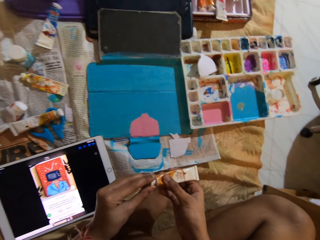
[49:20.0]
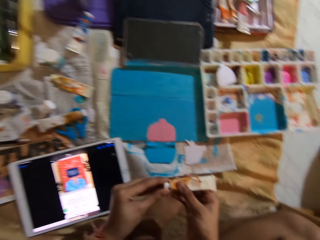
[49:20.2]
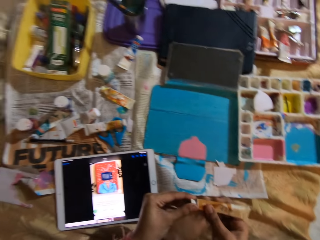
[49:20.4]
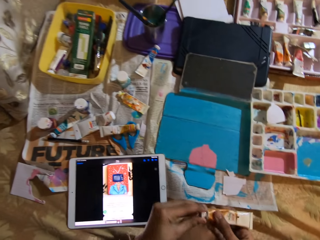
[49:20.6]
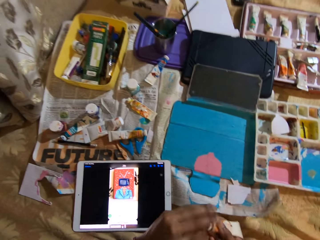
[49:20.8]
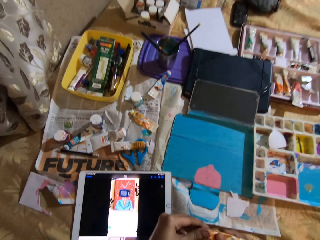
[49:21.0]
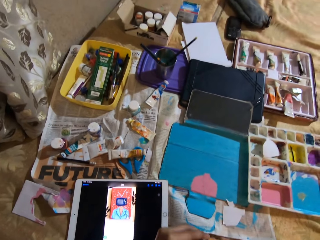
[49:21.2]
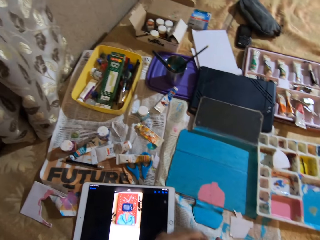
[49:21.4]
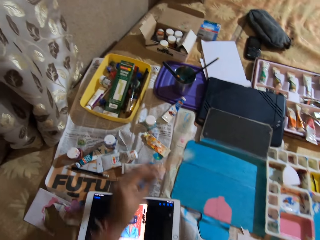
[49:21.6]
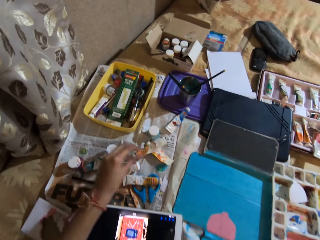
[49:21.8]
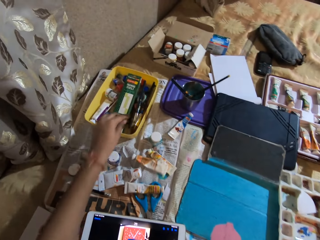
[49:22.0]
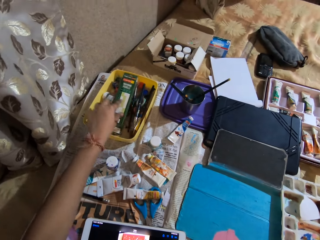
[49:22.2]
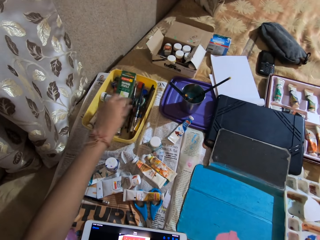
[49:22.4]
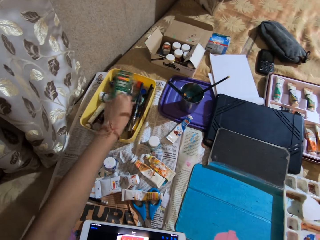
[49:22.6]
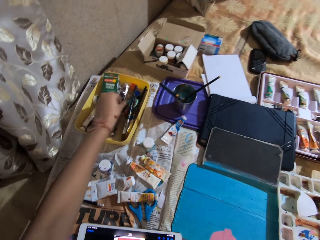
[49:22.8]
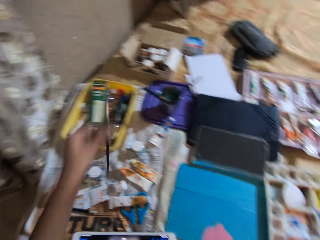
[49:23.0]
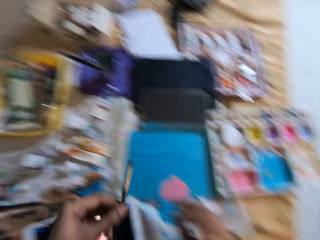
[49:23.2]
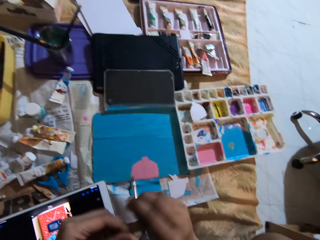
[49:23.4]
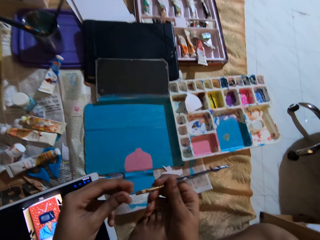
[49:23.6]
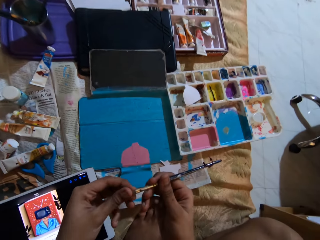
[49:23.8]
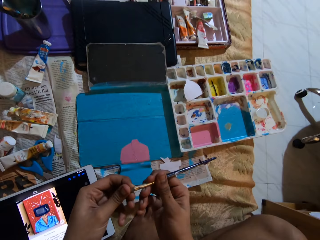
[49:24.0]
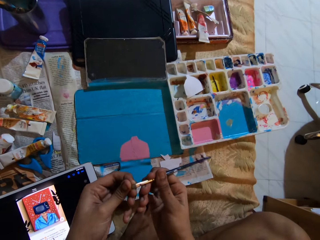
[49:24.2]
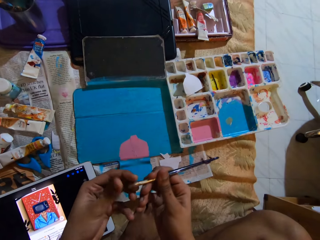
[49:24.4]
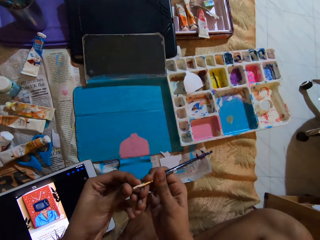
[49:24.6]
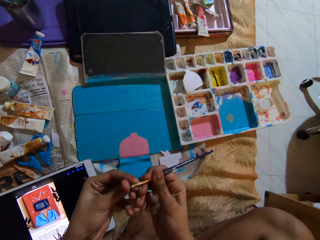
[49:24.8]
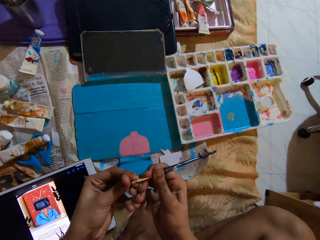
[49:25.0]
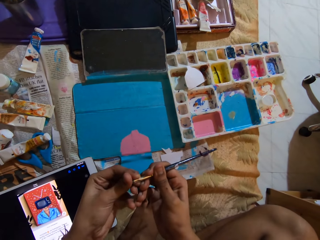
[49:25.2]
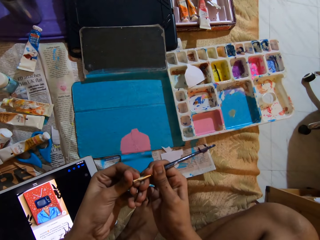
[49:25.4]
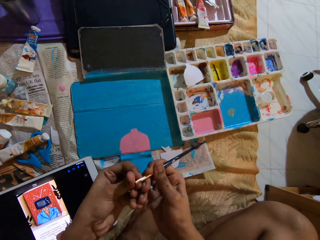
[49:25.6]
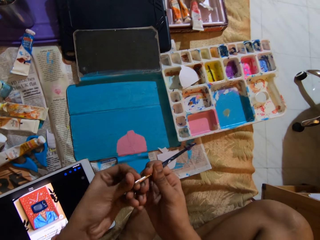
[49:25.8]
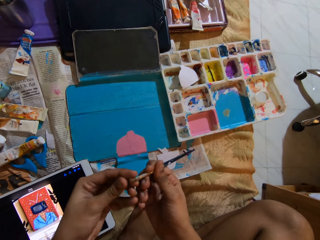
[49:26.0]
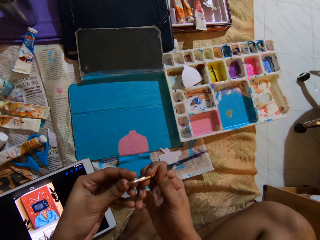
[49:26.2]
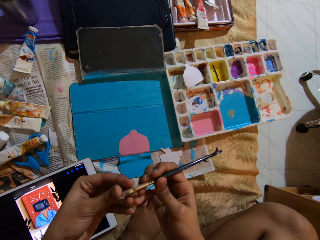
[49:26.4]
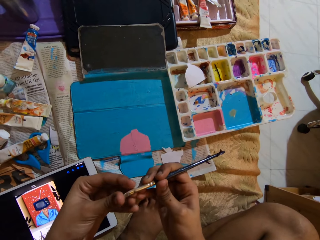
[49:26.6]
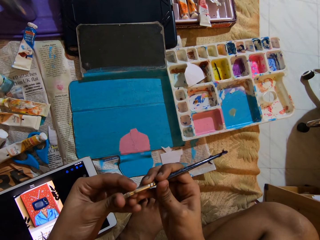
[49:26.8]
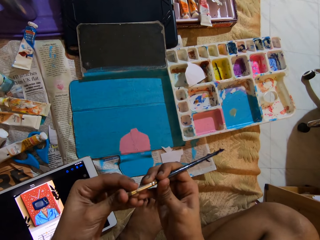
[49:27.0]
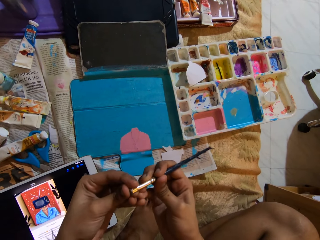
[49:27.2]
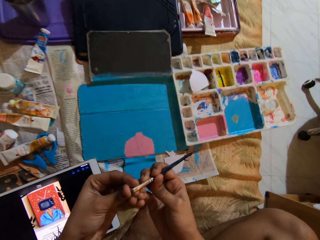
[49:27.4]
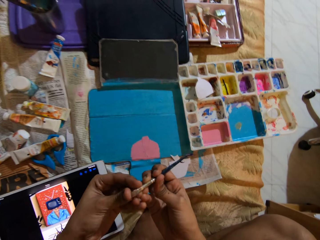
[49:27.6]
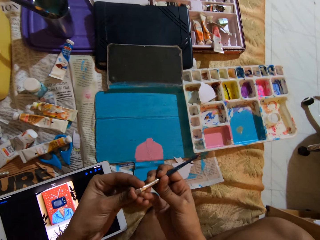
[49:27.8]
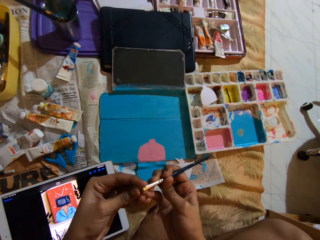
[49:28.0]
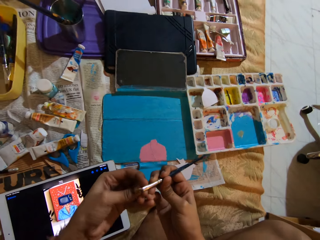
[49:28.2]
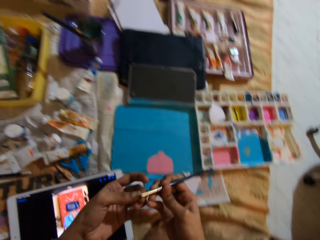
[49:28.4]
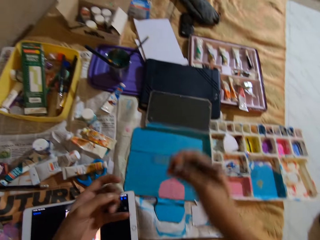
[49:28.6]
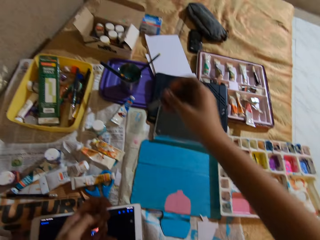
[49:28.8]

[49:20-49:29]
The camera wearer drops the tube container on the bed with her left hand. She picks up a paintbrush or pen brush from a yellow bowl with her left hand. She passes the paintbrush from her left hand to her right hand. She lifts the pen brush. She examines the paintbrush in her right hand with her left hand. She squeezes the pen brush.

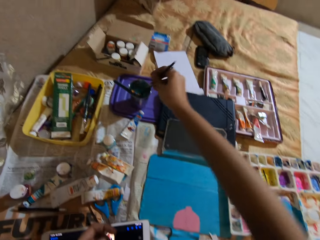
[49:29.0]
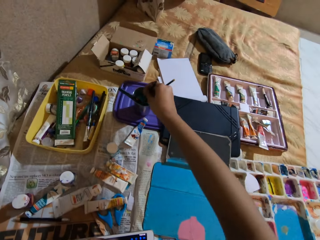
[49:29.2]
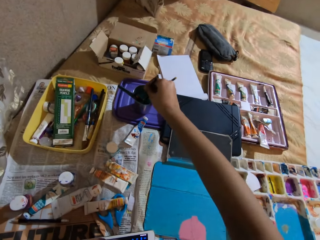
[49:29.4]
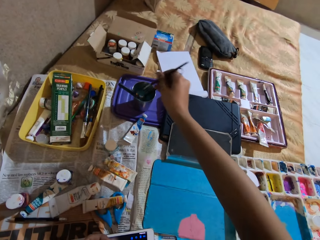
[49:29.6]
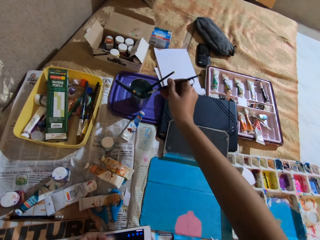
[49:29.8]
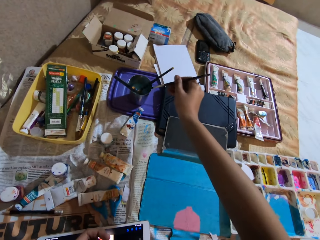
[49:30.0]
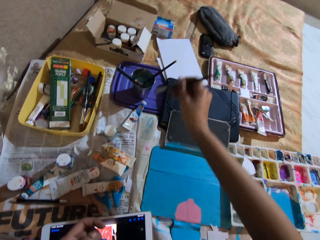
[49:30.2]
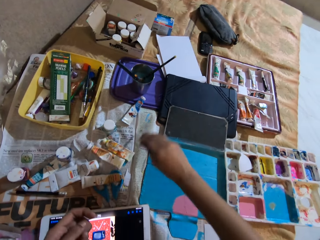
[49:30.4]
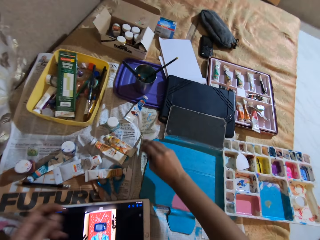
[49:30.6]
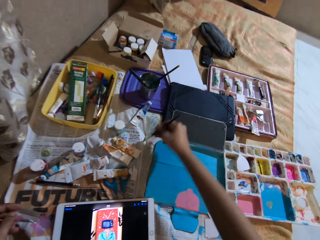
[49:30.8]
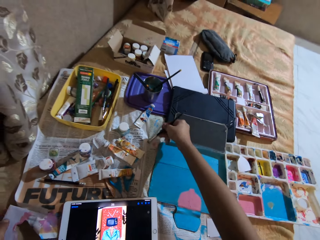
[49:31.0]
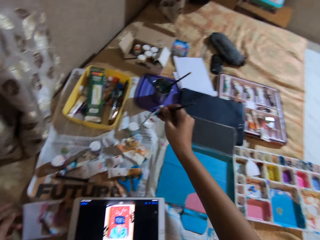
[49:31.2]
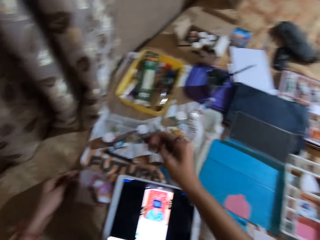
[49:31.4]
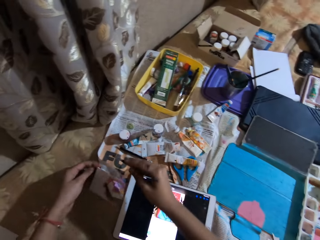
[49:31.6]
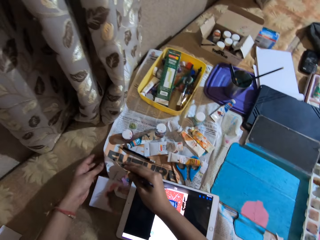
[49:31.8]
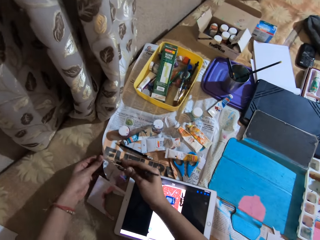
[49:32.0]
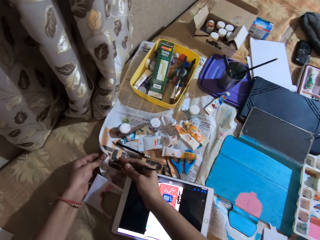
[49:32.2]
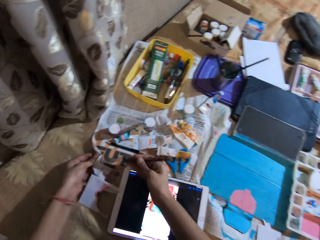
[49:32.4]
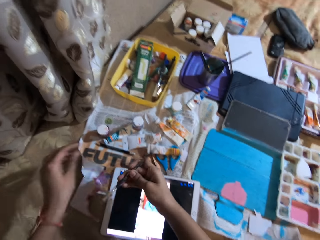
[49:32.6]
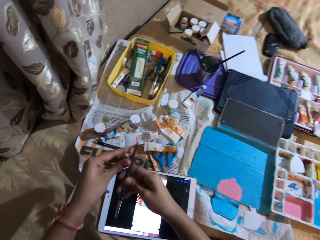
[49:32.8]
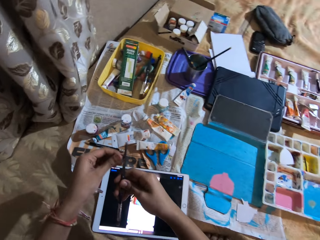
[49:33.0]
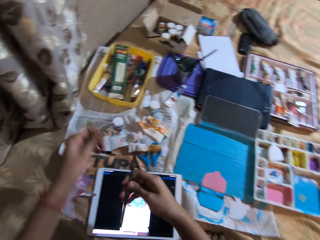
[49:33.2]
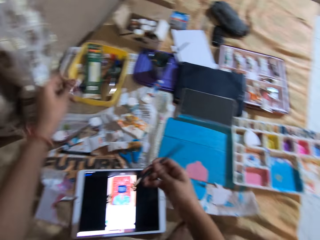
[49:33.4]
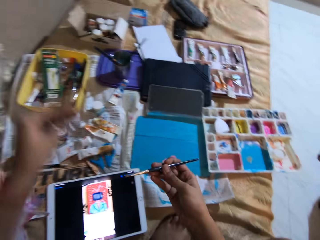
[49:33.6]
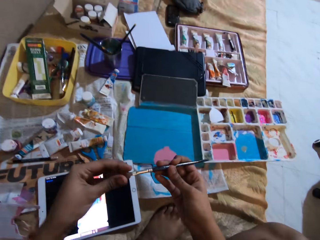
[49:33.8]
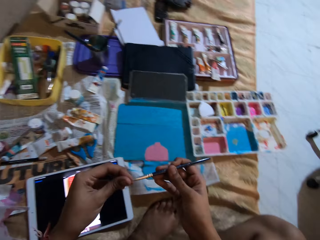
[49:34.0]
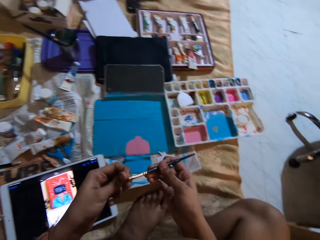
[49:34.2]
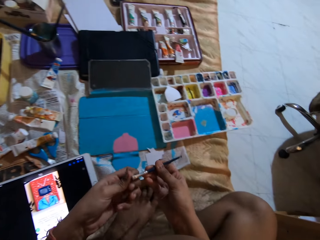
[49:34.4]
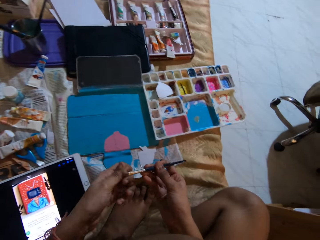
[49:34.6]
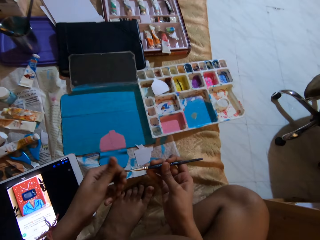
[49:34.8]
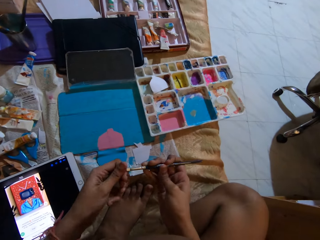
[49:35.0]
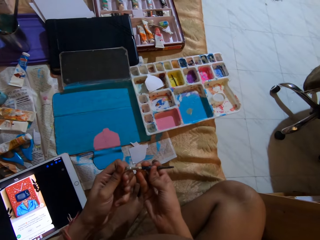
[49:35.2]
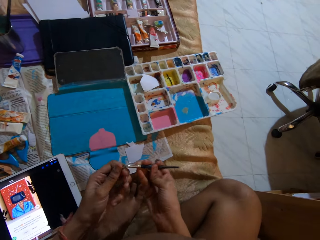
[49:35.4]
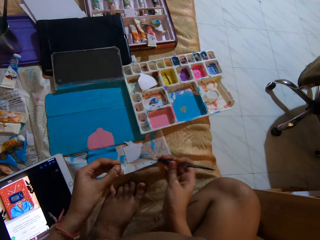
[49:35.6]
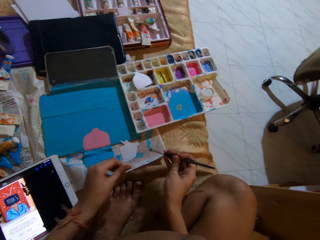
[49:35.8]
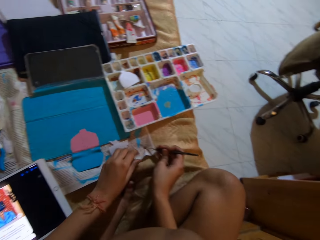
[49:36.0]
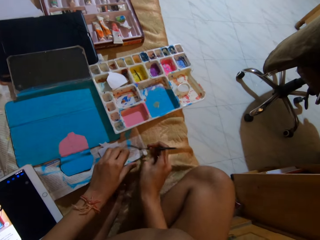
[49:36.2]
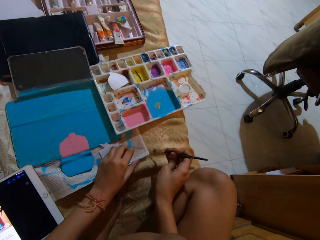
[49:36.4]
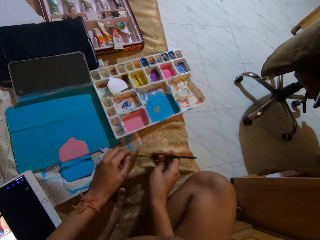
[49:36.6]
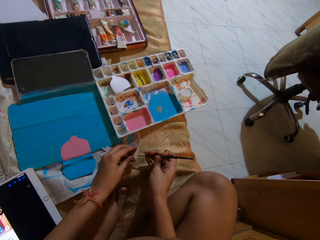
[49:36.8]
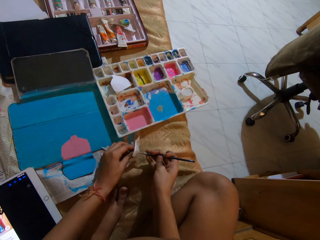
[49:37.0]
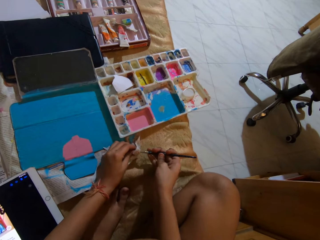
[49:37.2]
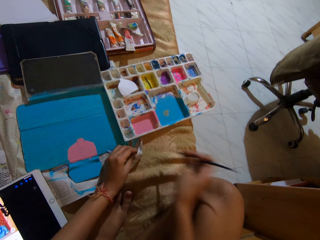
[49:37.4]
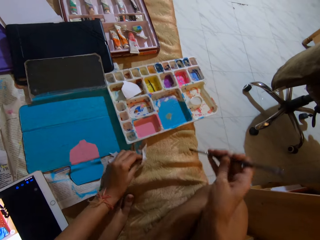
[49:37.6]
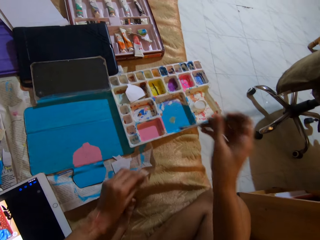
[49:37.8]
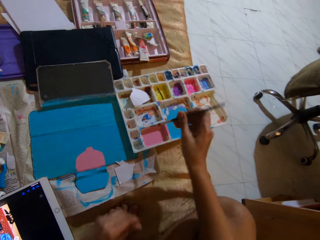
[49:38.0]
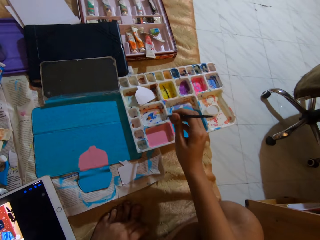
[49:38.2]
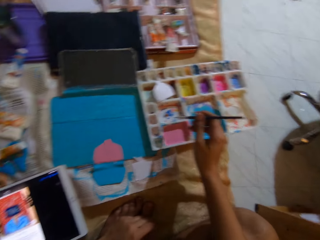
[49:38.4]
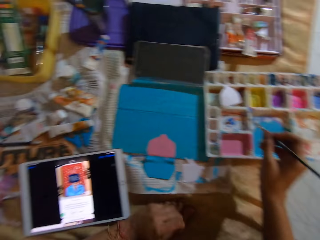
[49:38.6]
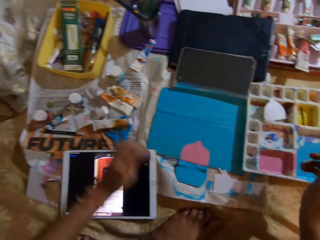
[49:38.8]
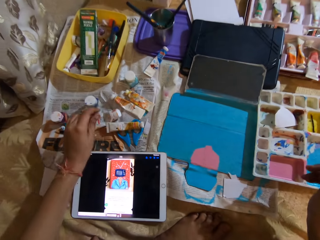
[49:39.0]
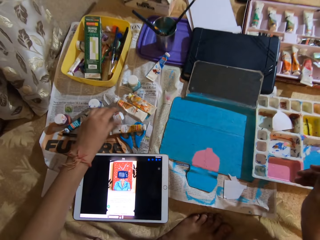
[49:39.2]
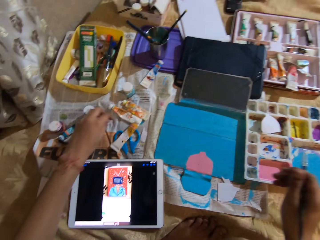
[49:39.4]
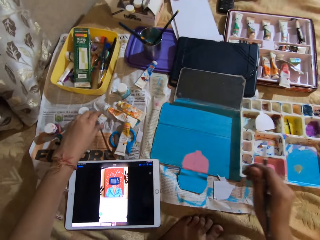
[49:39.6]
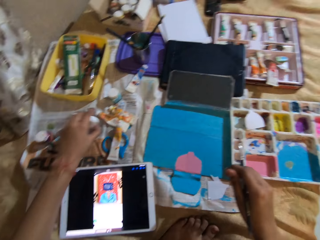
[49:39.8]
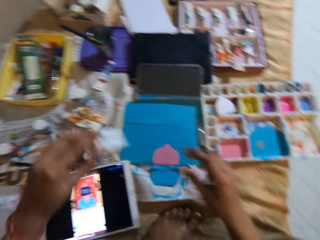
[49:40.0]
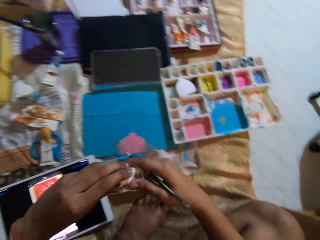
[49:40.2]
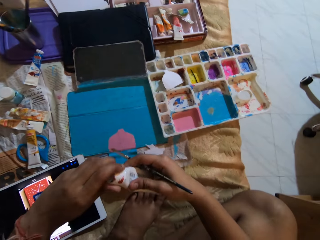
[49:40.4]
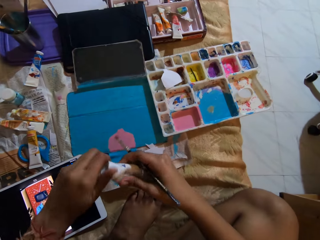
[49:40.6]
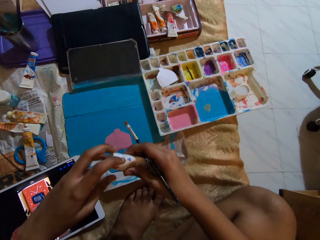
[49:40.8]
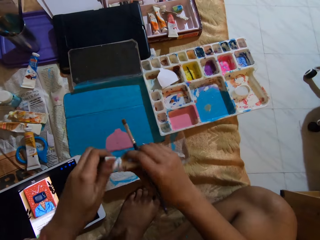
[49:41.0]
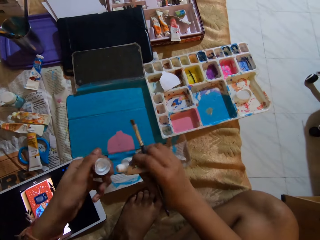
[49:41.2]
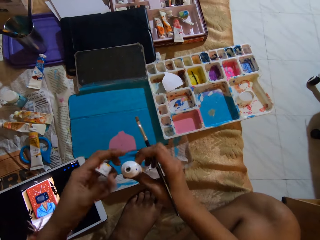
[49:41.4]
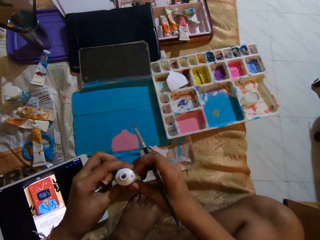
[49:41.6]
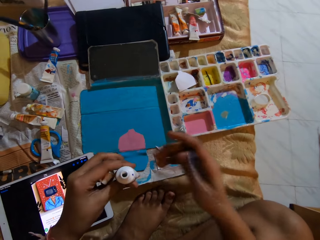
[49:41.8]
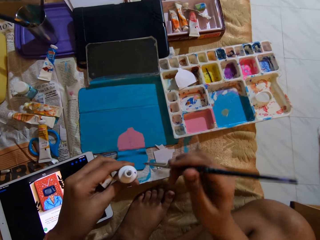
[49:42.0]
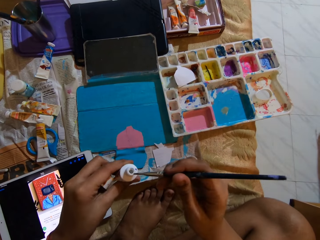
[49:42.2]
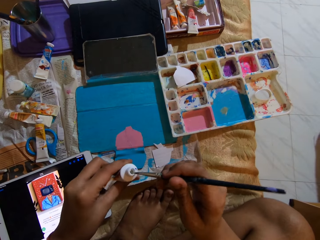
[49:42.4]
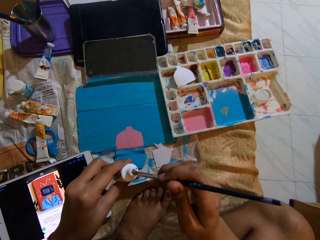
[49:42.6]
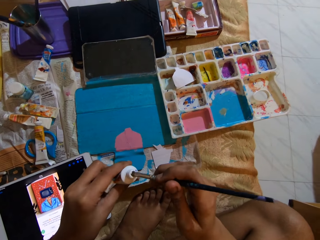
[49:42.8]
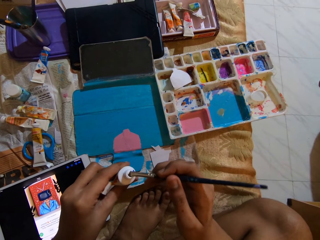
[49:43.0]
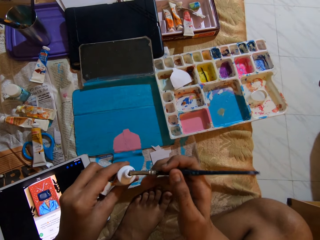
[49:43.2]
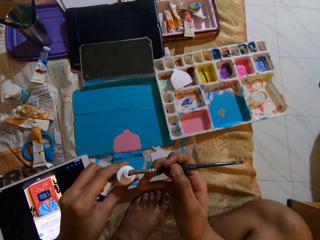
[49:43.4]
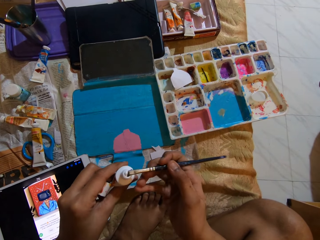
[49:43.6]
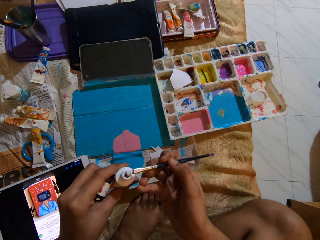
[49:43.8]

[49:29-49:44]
The camera wearer moves both hands. She dips the paintbrush or pen brush into a bowl of water with her right hand. She moves the pen brush. She rubs the paintbrush on the newspaper or magazine with her right hand. She lifts the pen brush and wipes the pen brush on the magazine. She removes some dirt from the paintbrush in her right hand with her left hand. She moves both hands. She drops the dirt into the yellow bowl with her left hand. She presses the paintbrush in her right hand with her left hand. She touches the pen brush. She rubs the paintbrush on the newspaper with her right hand. She lifts the pen brush. She moves both hands. She picks up a tube container or bottle from the bed with her left hand. She passes the tube container from her left hand to her right hand. She opens the tube container in her right hand with her left hand. She lifts the bottle. She moves the pen brush. She dips the paintbrush into the tube container in her left hand with her right hand. She scoops something with the pen brush.
